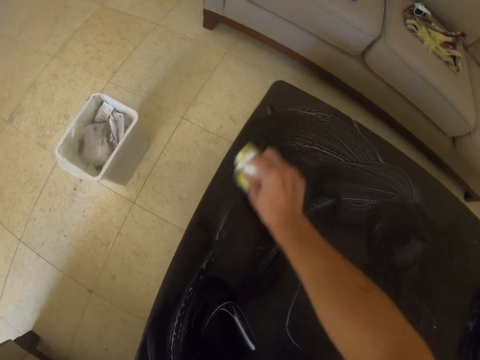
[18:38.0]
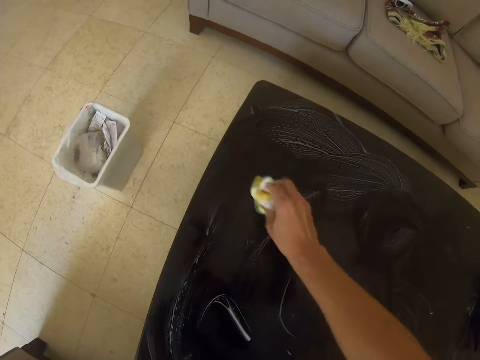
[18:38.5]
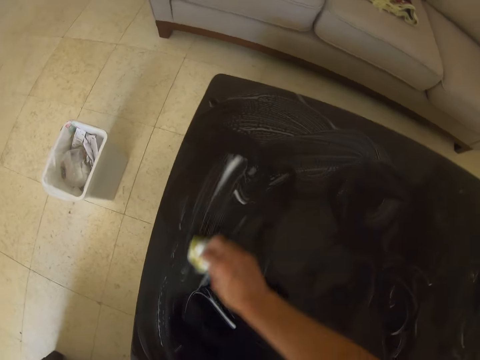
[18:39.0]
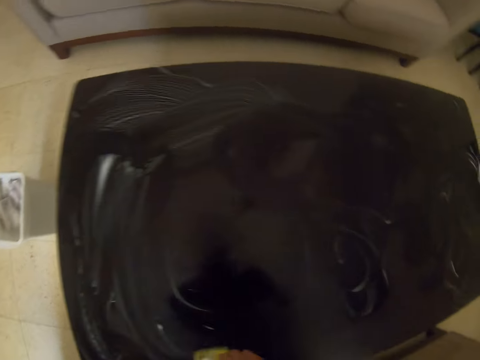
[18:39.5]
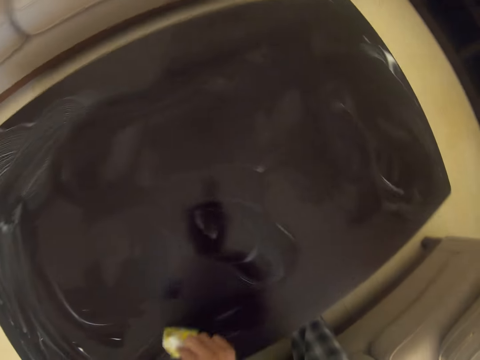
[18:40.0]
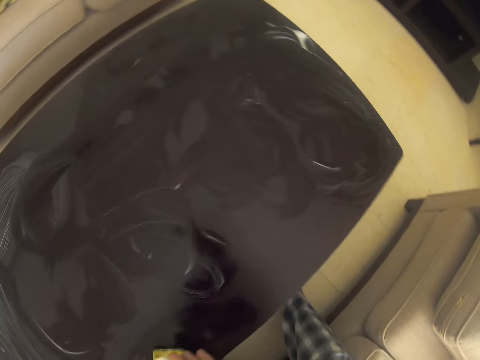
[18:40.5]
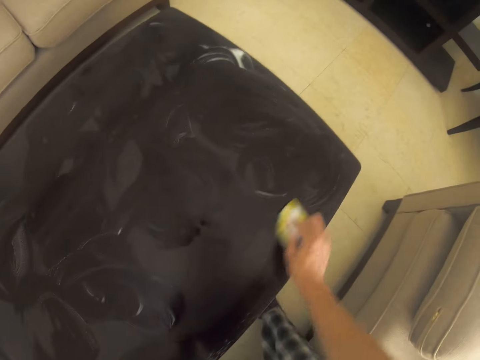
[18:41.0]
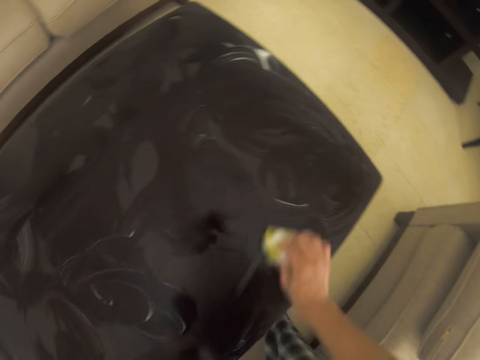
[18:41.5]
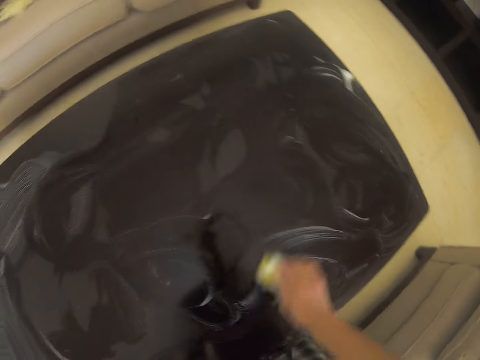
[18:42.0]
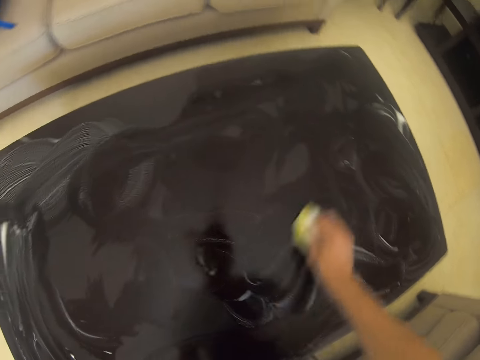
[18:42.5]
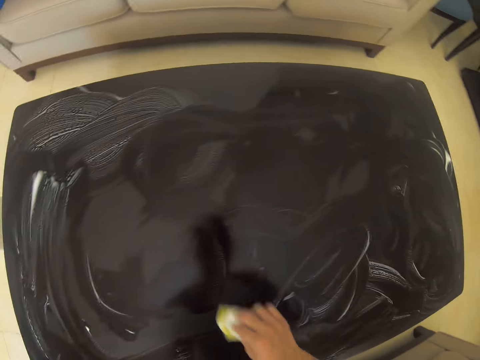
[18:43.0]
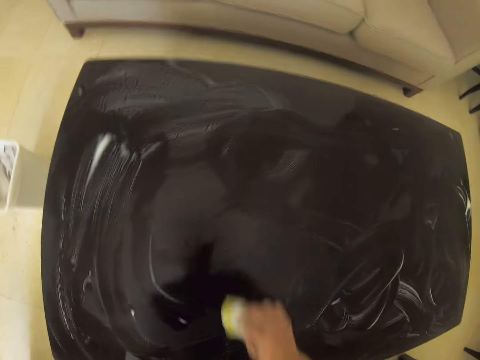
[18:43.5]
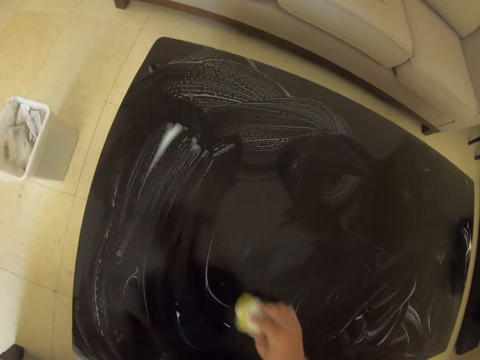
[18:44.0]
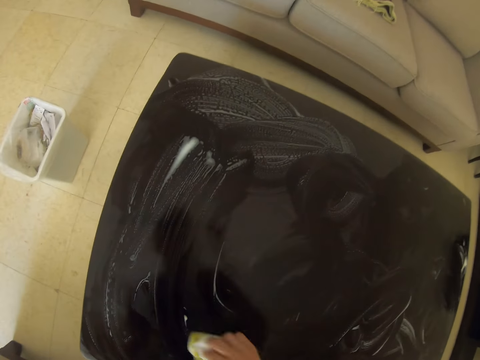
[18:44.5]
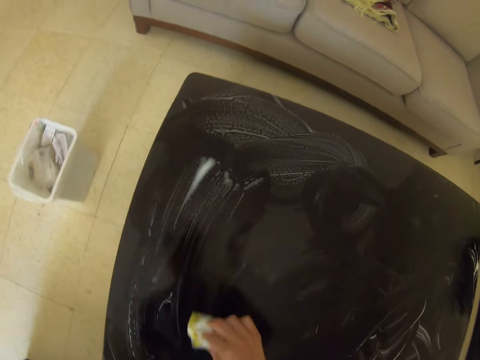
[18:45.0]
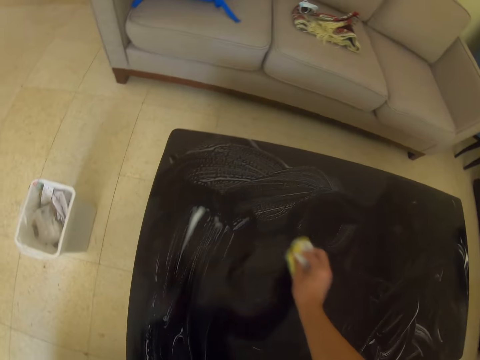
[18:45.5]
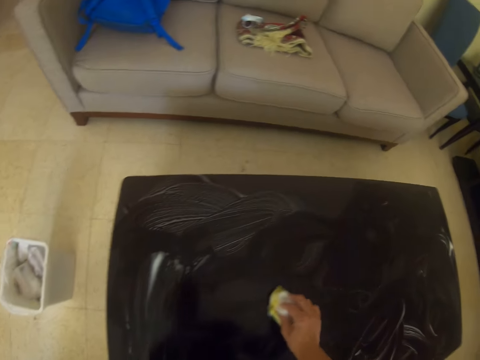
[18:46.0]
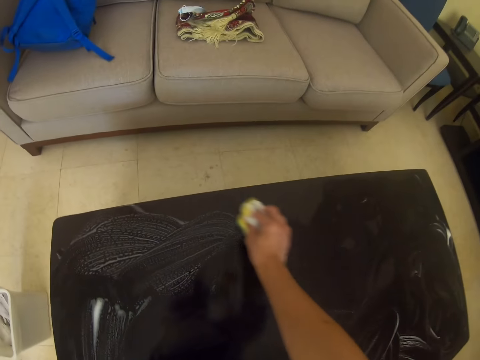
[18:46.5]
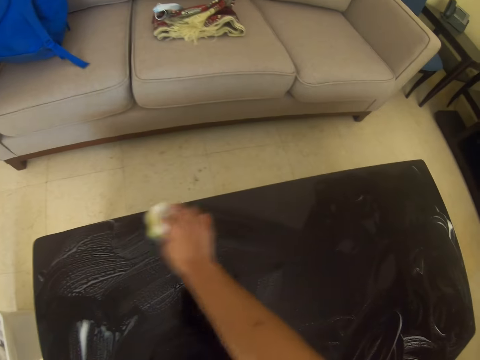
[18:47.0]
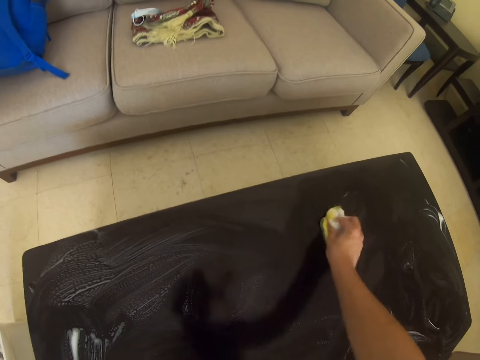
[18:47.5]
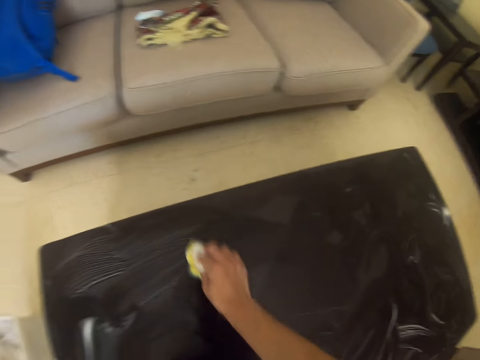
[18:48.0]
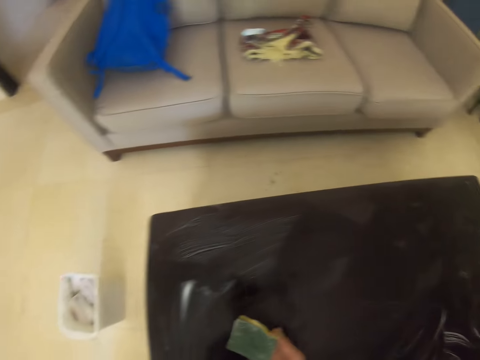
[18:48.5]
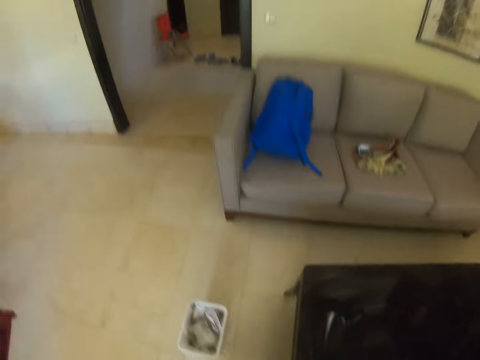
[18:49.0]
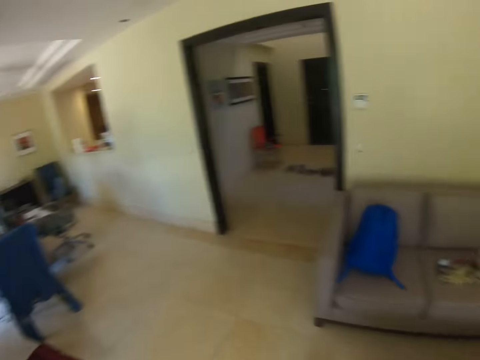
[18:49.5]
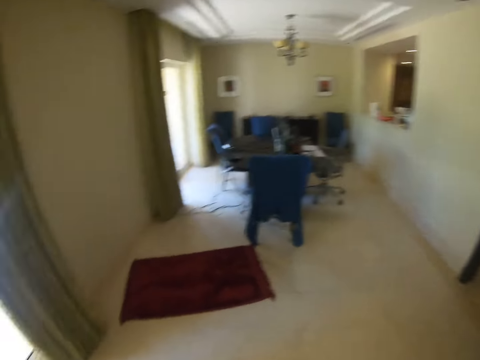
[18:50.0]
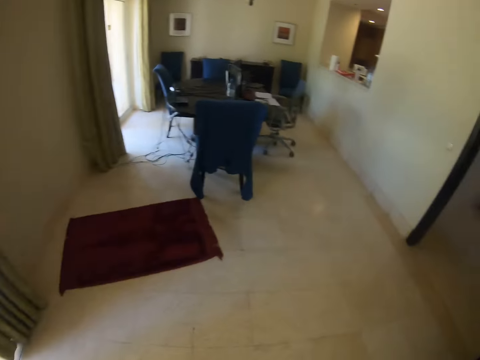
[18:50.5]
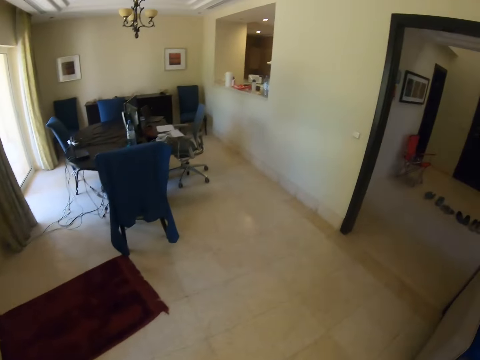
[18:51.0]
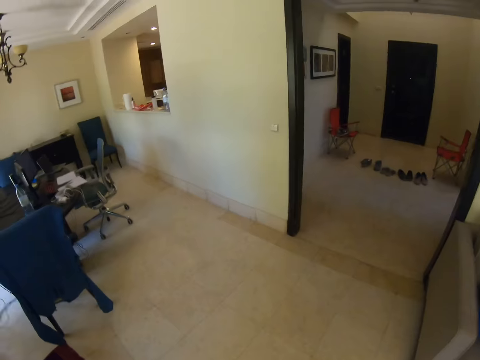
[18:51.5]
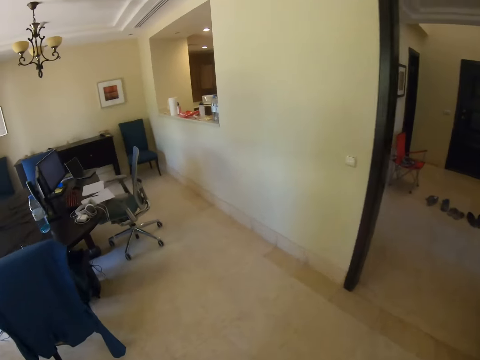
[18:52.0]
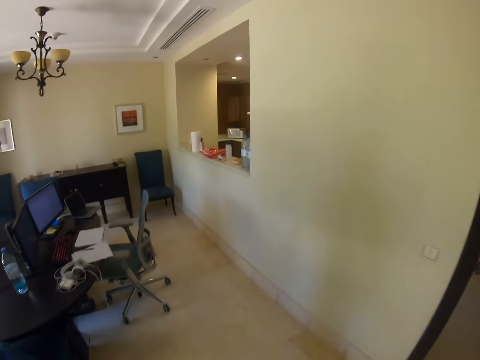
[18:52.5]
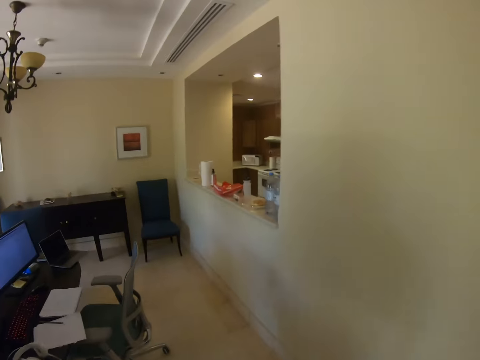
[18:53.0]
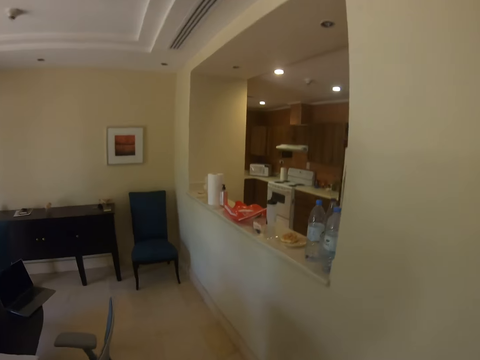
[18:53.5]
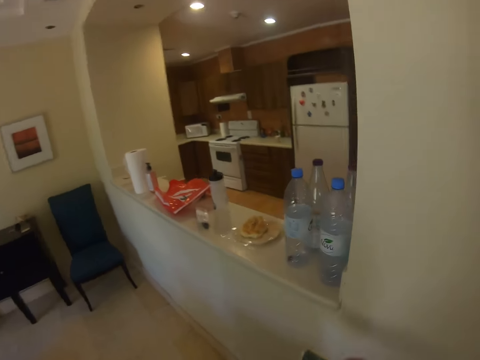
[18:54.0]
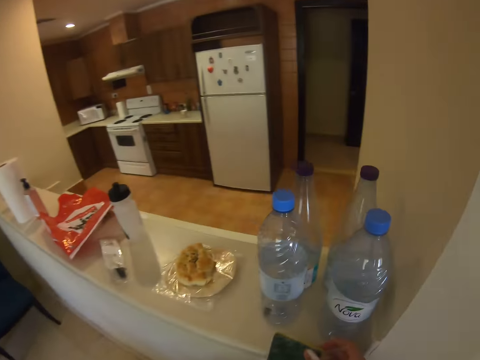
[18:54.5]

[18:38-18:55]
The camera wearer turns to the side. They wipe the table with a sponge. They turn to the side. They walk around the house.

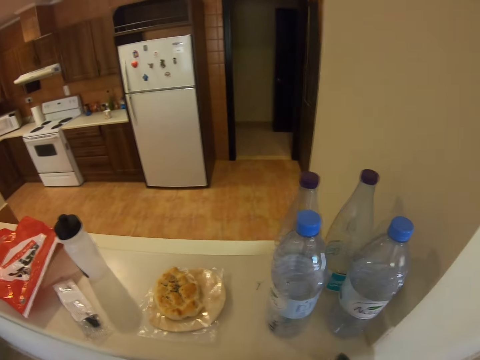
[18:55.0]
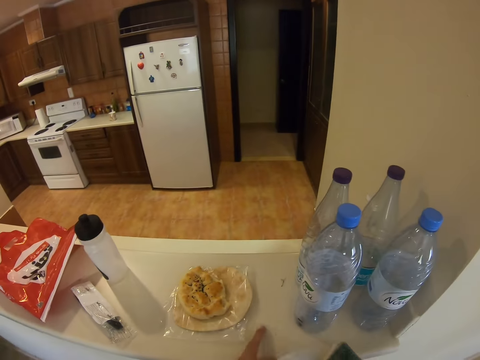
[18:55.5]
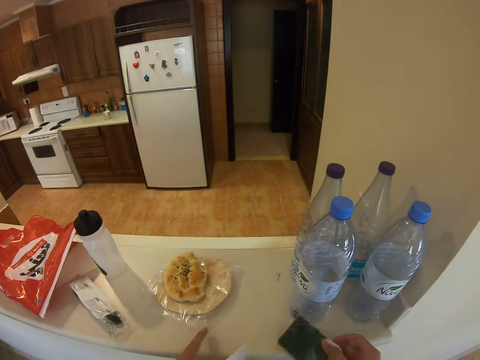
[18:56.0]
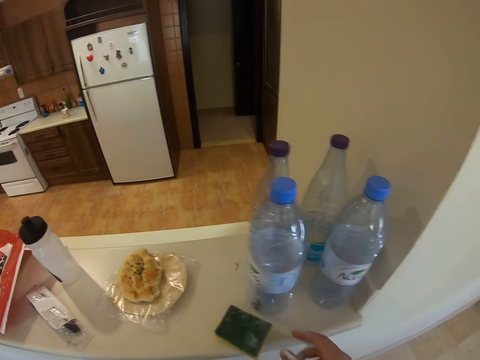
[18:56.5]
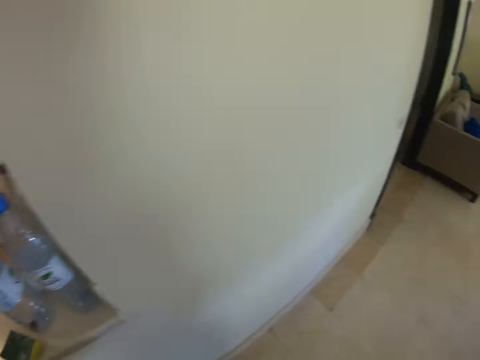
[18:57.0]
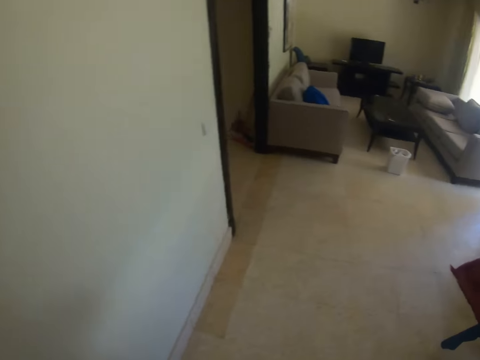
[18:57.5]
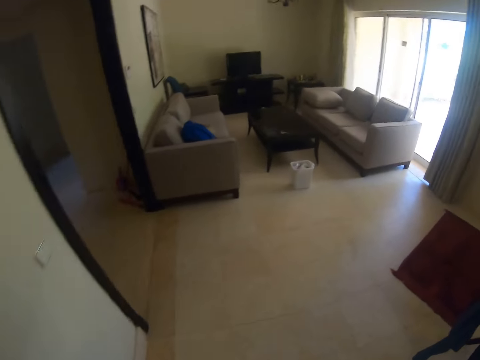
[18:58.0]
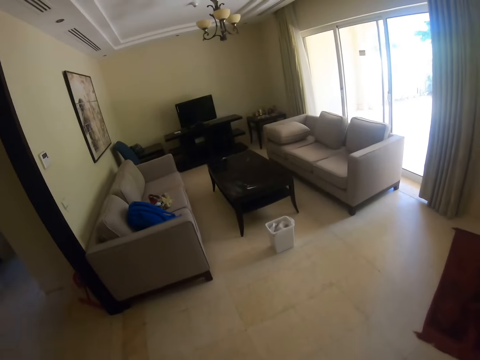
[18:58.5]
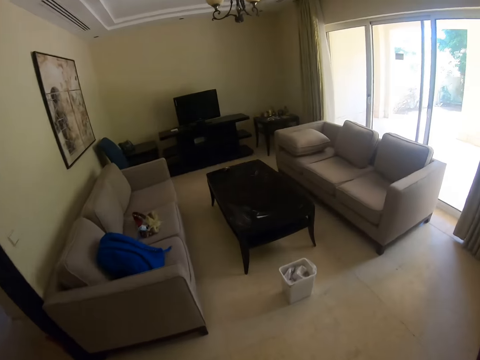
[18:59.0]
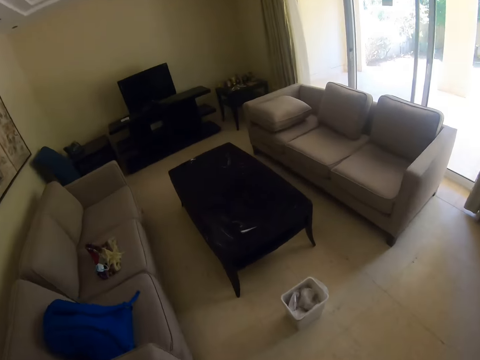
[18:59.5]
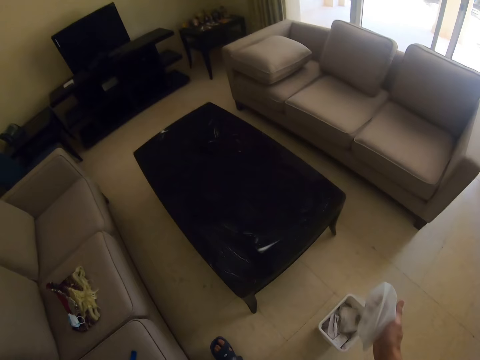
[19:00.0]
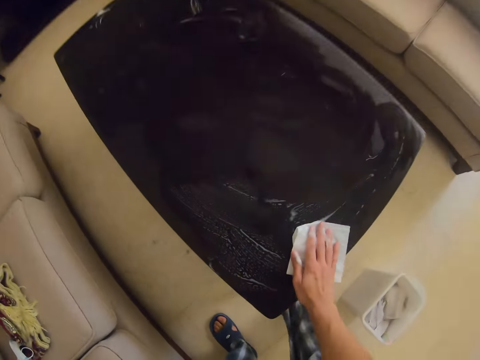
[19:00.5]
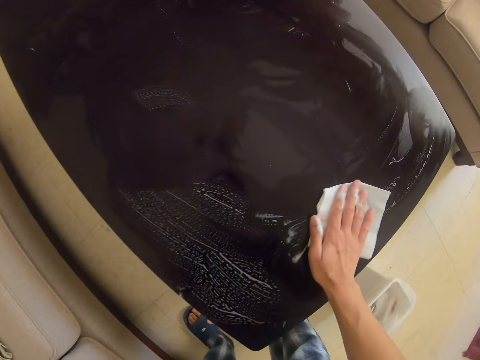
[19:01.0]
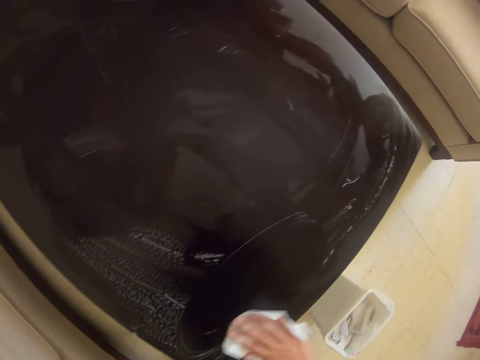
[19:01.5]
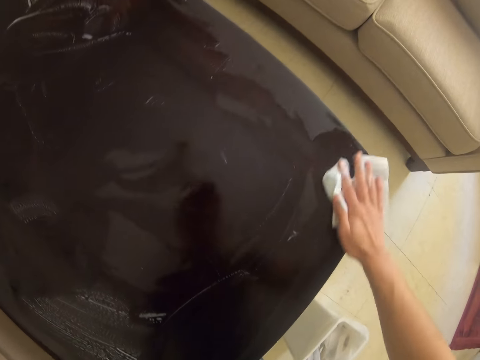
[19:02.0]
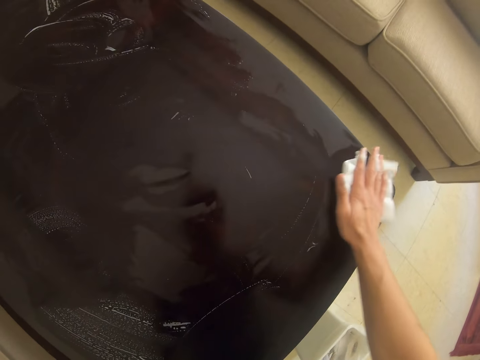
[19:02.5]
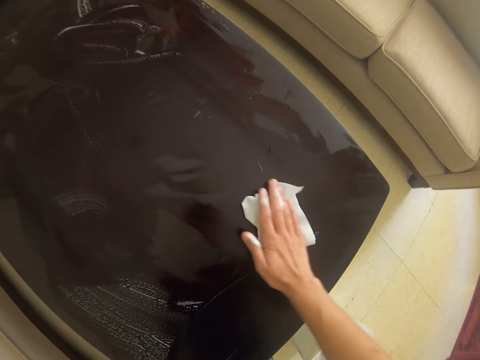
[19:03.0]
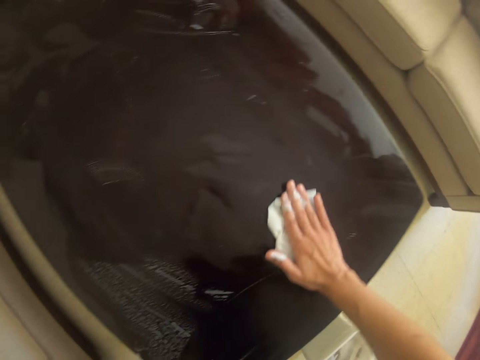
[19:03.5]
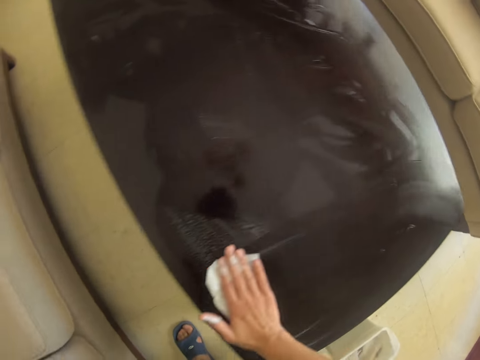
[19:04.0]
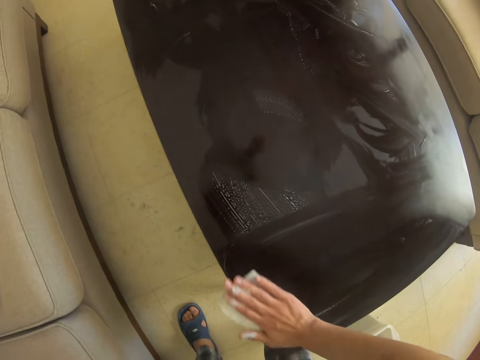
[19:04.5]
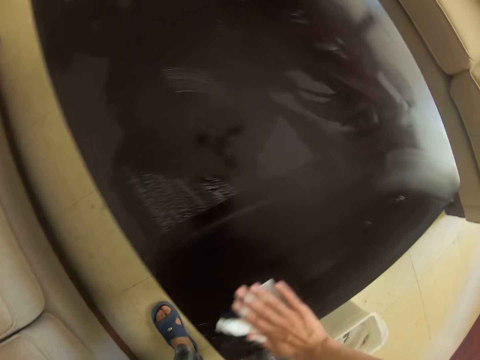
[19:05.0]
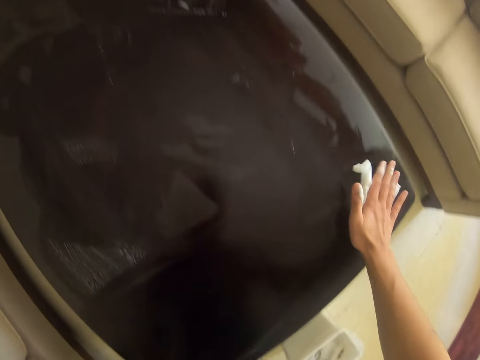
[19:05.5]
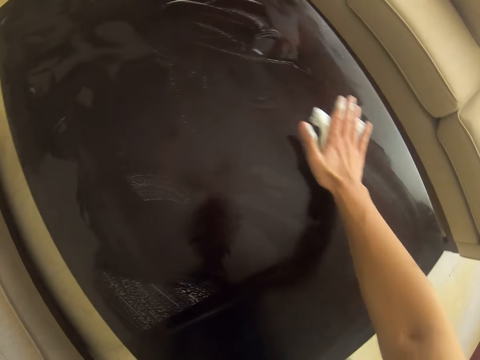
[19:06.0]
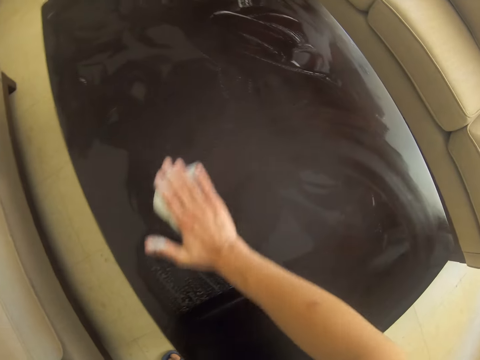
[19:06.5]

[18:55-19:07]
The camera wearer puts the sponge on the kitchen counter. They turn to the side. They walk around the house. They wipe the table with a paper towel or serviette.
